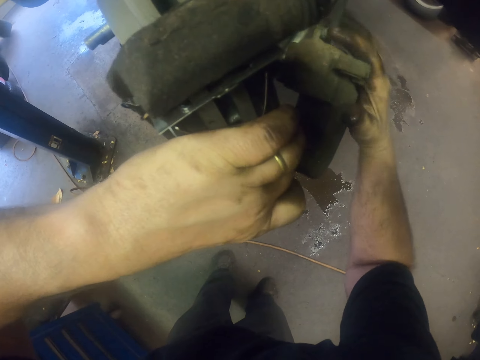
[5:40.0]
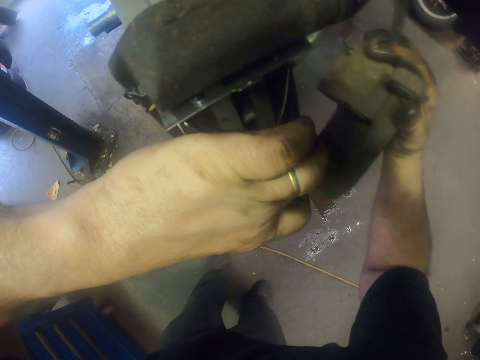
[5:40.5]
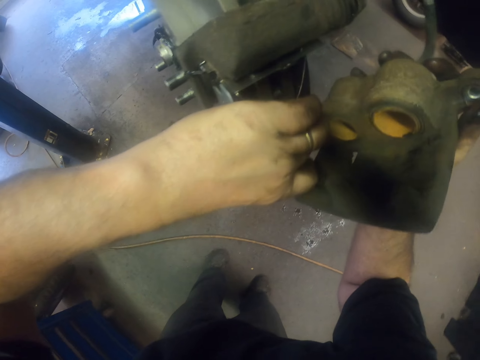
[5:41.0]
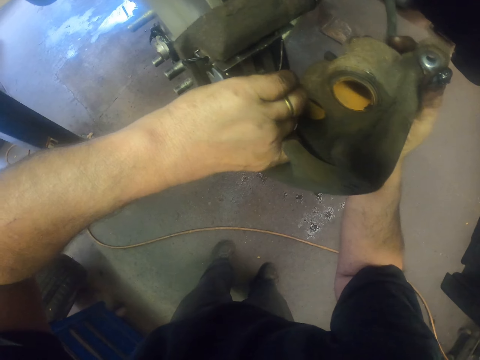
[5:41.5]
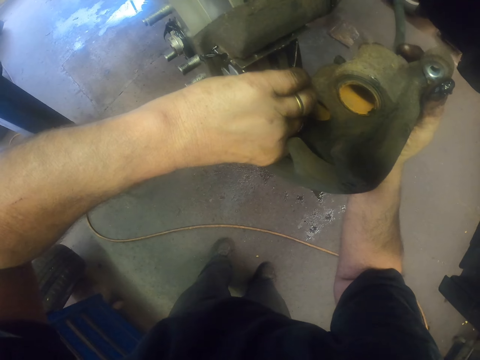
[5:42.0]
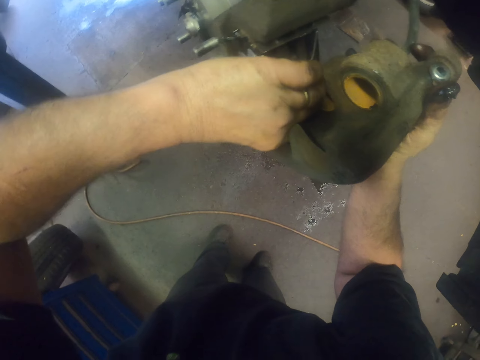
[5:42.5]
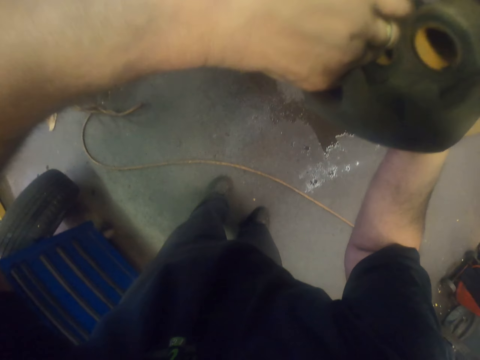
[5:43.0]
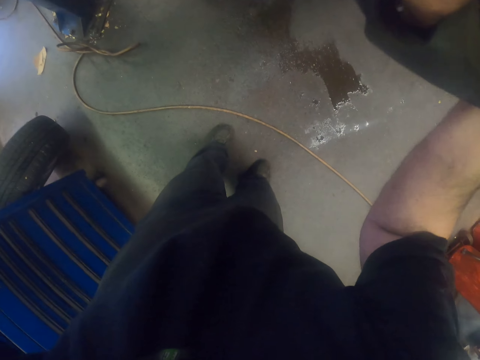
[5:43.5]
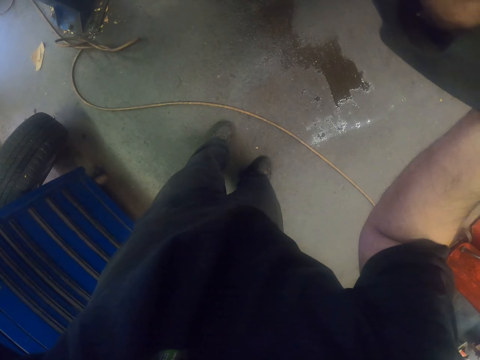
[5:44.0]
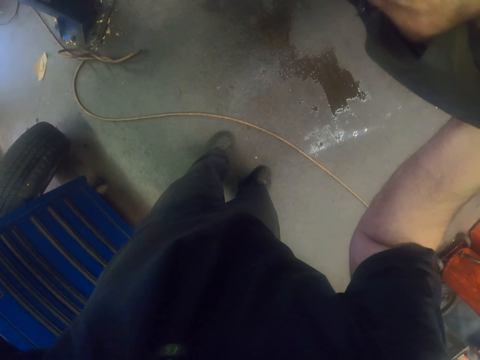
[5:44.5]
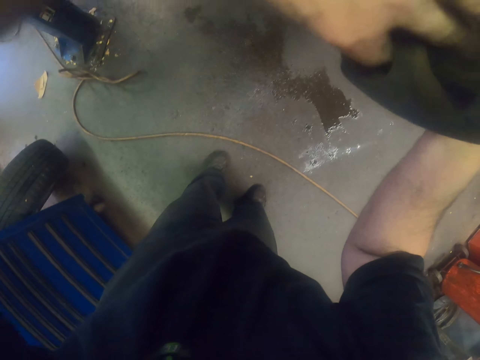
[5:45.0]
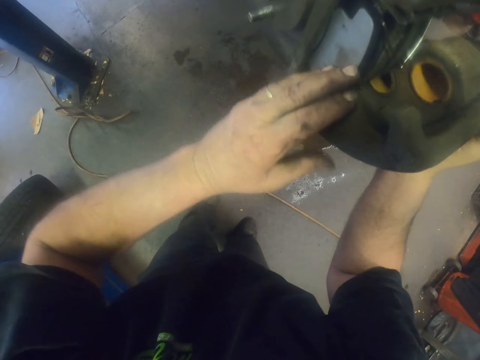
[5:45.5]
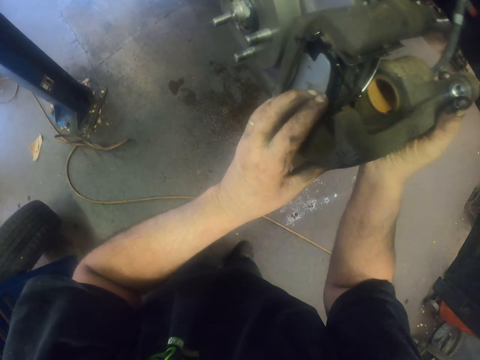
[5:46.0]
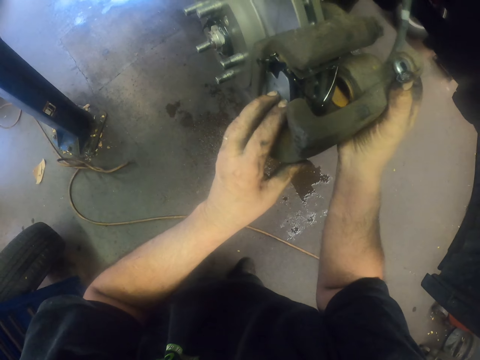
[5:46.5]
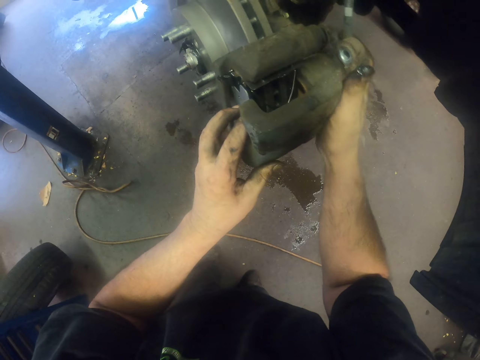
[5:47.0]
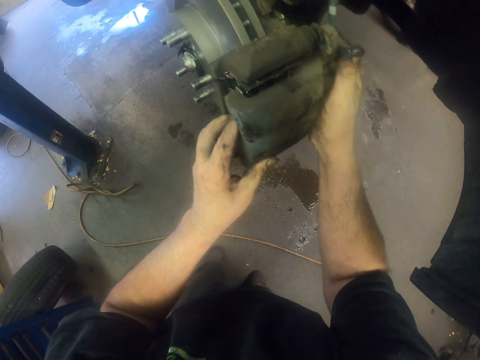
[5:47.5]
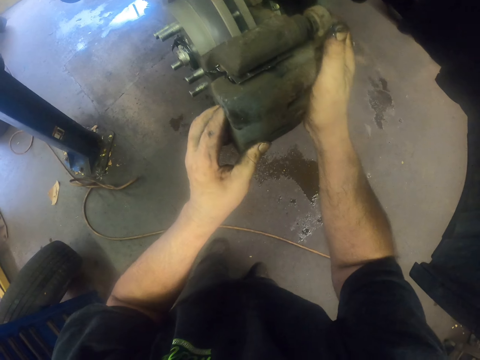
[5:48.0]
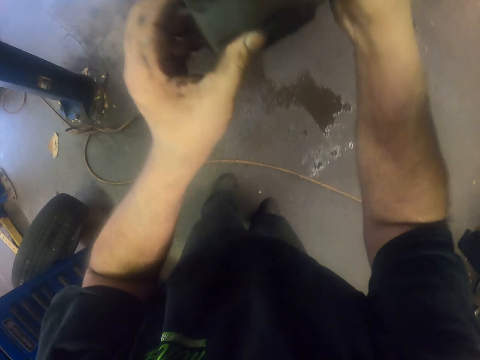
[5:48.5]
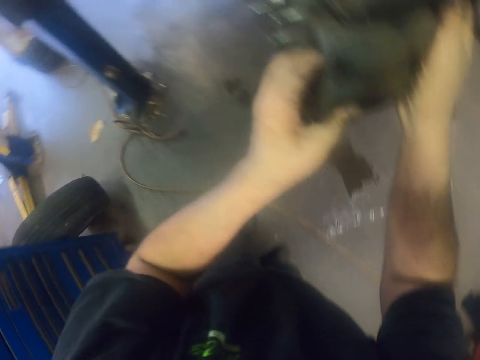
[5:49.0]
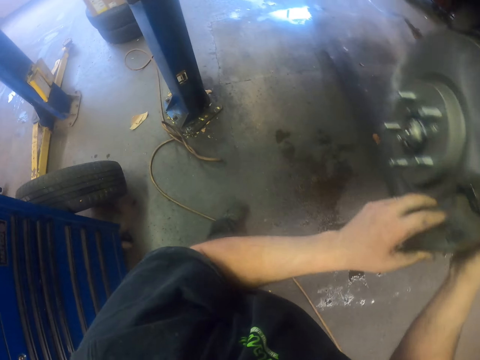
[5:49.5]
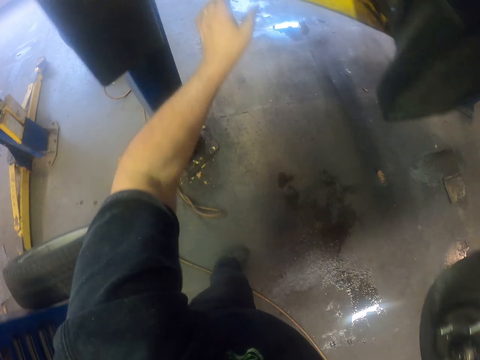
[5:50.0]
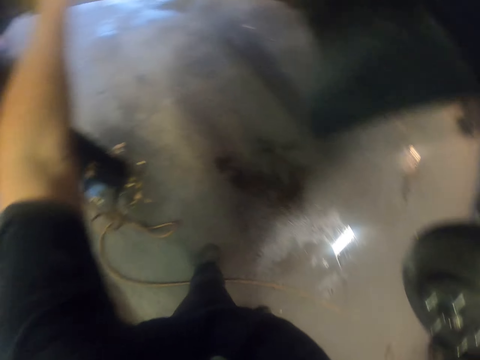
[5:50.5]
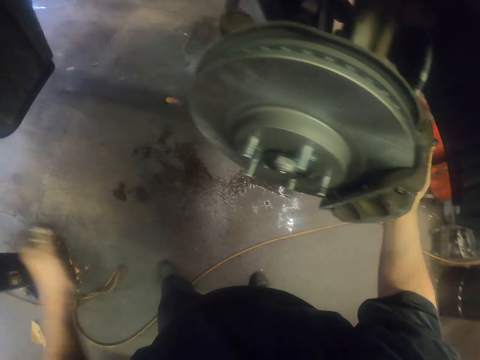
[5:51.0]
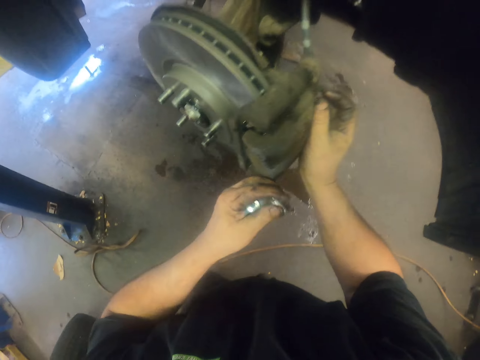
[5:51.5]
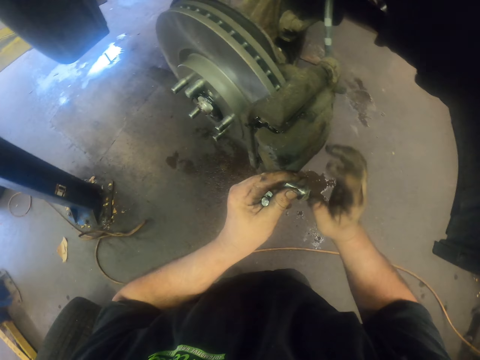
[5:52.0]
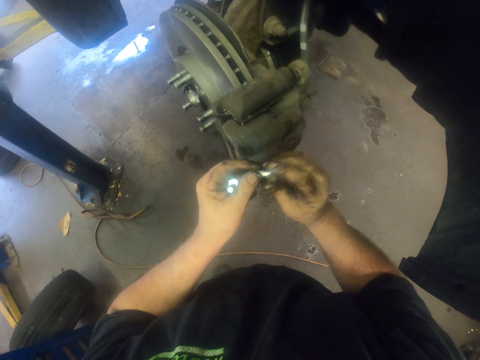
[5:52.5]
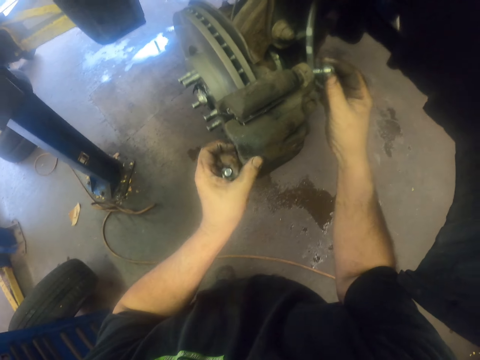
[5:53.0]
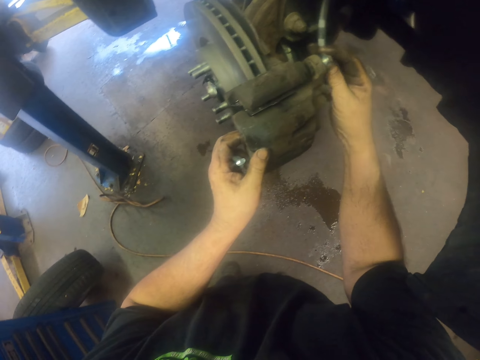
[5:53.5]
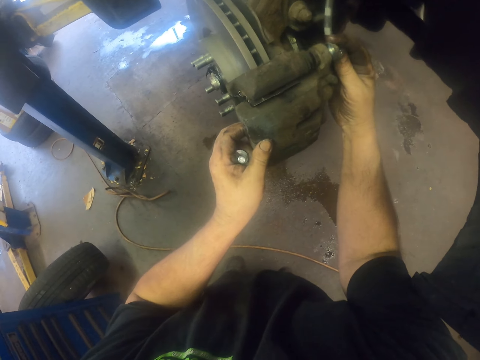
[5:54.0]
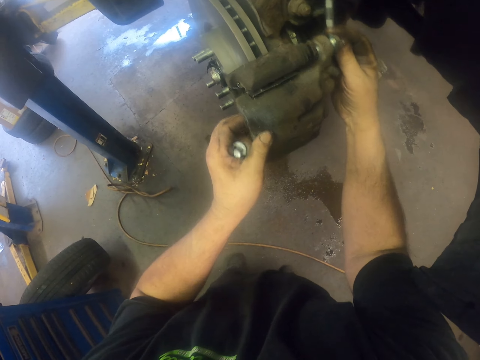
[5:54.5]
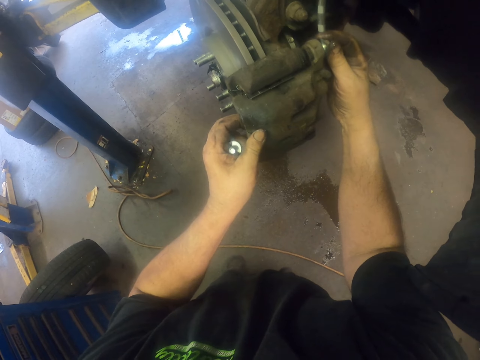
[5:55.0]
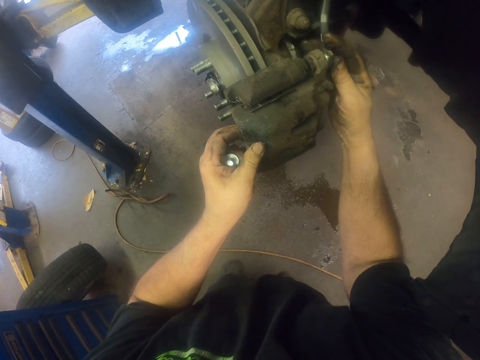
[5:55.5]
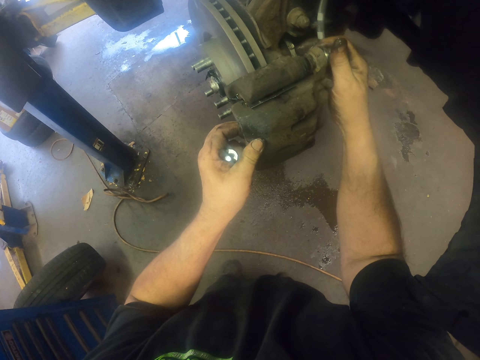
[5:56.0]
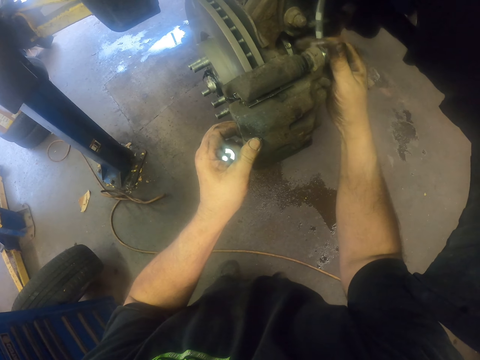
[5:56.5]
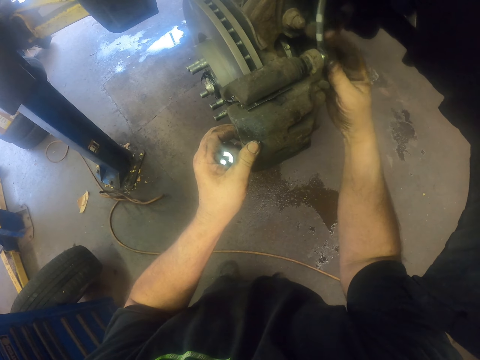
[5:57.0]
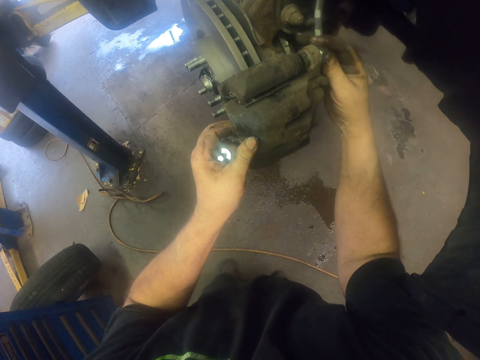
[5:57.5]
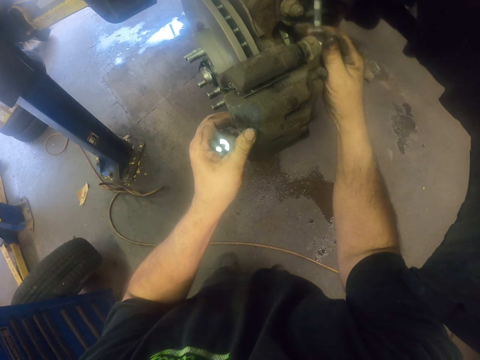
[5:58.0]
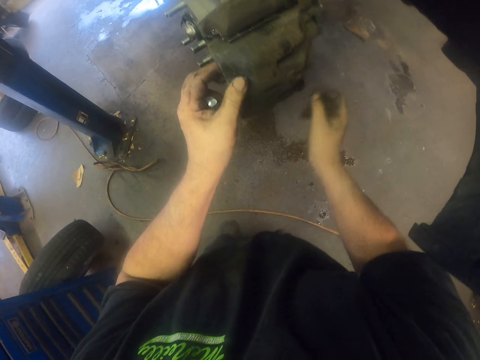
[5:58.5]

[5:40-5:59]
The camera wearer fixes the brake caliper on the brake rotor. They pick up a nut or bolt. They fix the bolt in the brake caliper.

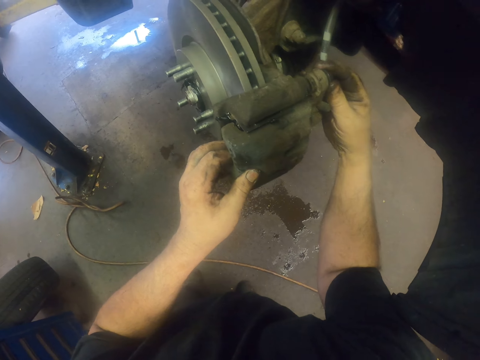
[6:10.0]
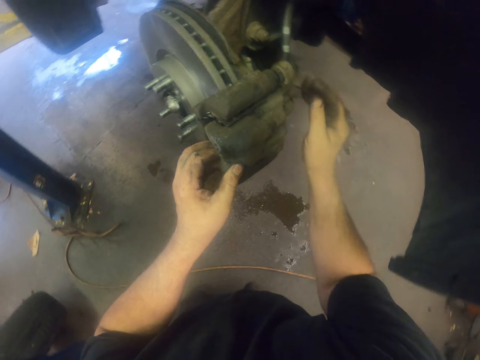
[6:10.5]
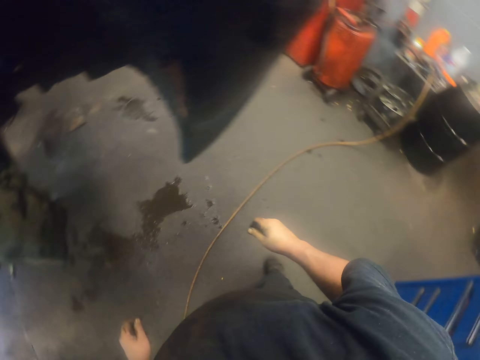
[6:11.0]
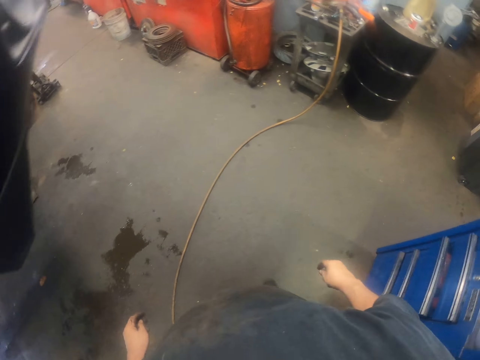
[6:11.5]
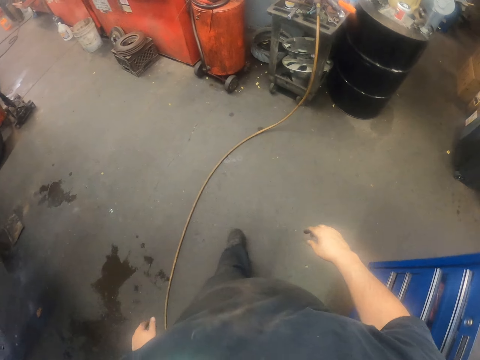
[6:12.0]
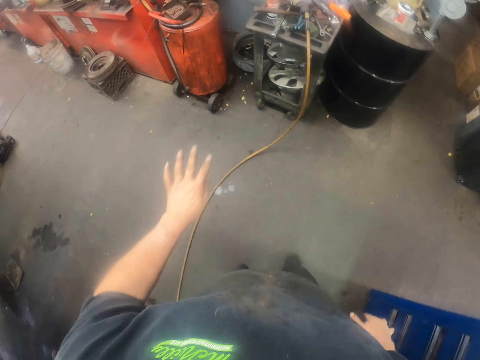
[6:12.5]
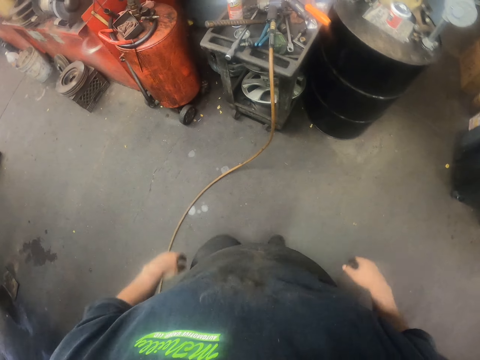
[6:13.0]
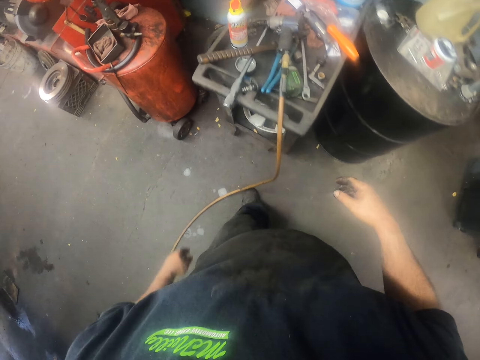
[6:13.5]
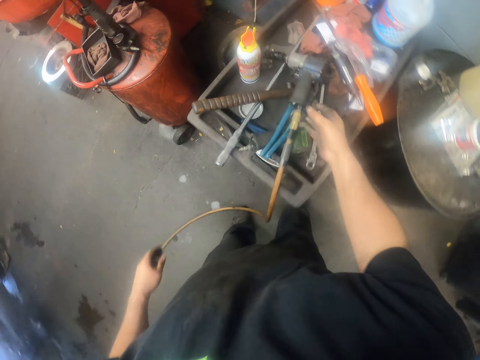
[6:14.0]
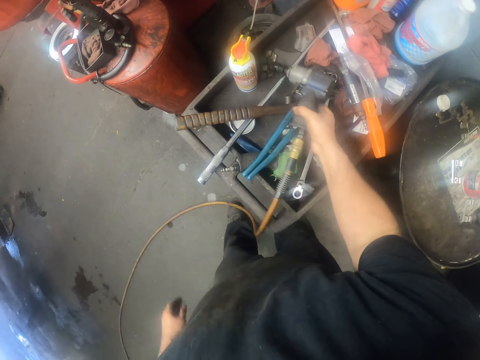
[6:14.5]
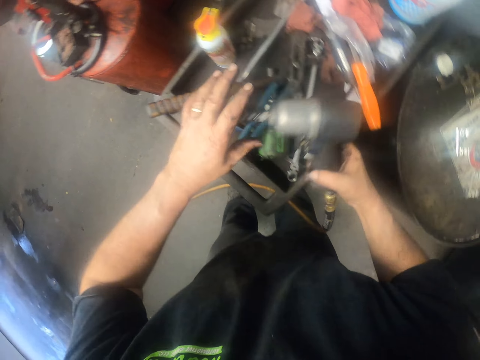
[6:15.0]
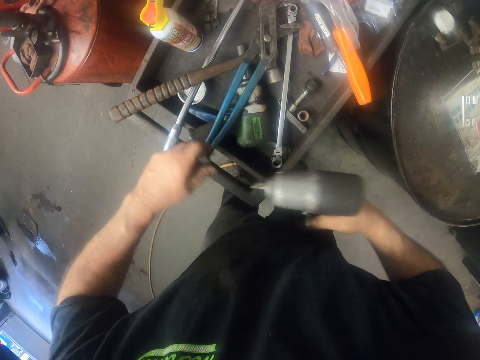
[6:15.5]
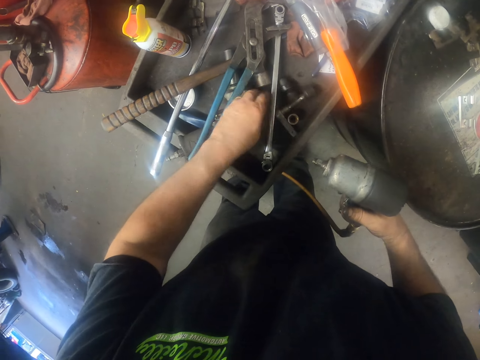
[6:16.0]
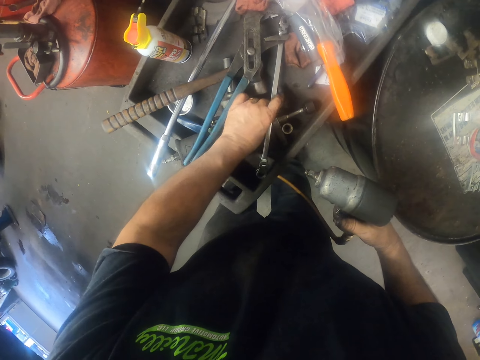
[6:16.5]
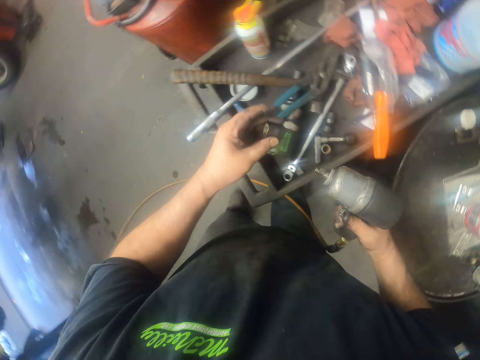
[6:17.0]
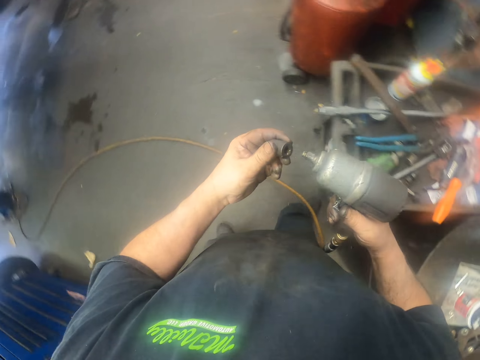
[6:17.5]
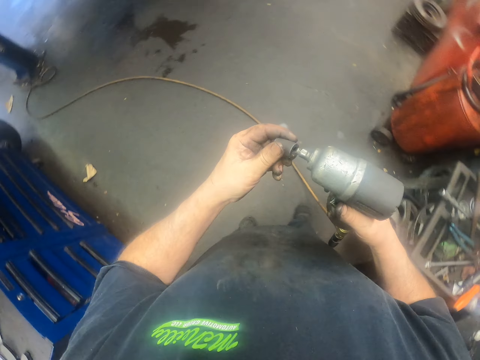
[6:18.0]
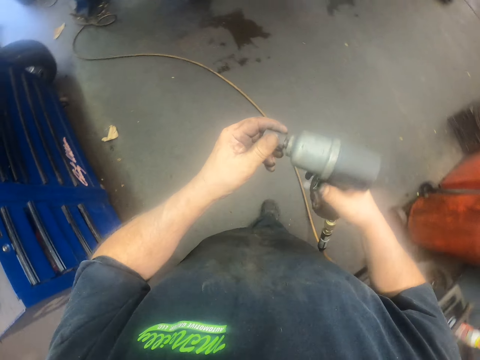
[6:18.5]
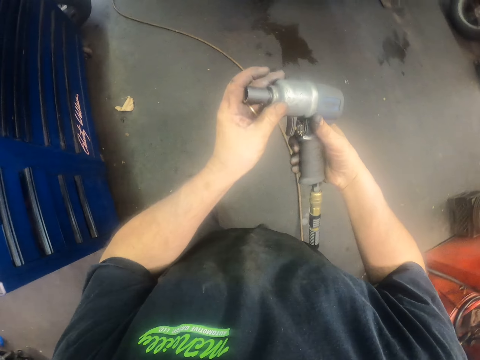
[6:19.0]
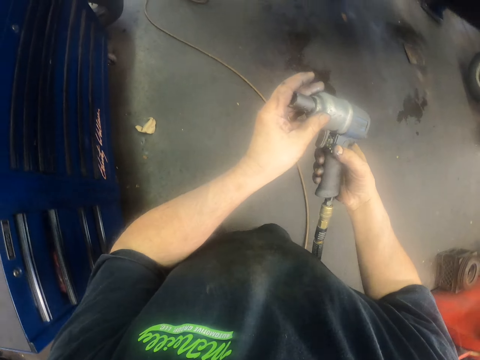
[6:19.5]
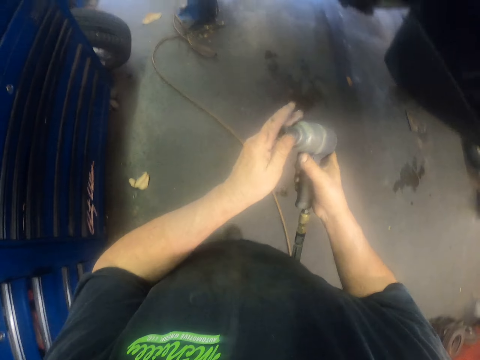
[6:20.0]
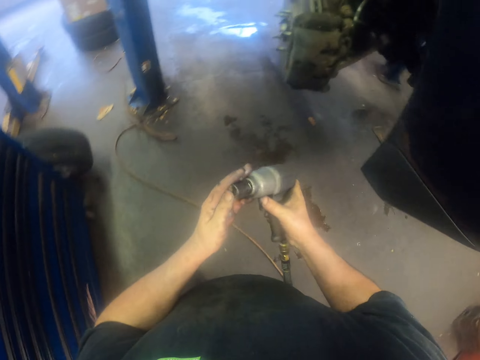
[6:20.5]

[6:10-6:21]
The camera wearer walks around. They pick up an air pump. They open the nozzle. They drop something. They pick up a metal. They insert something on the air pump. They walk. They fix the metal on a nut adjuster.
